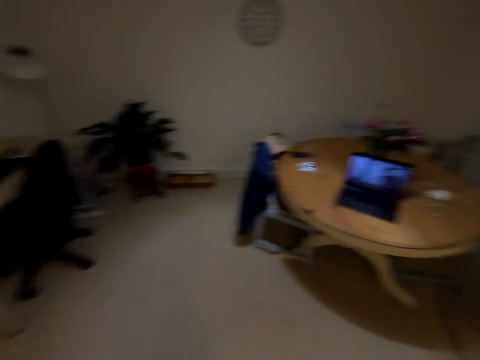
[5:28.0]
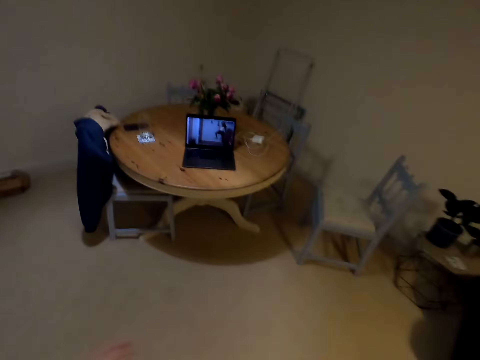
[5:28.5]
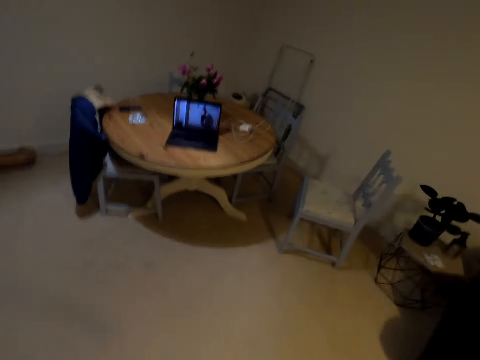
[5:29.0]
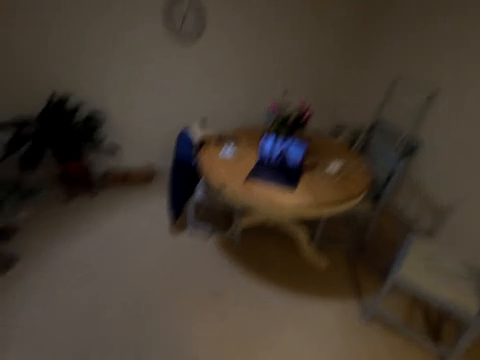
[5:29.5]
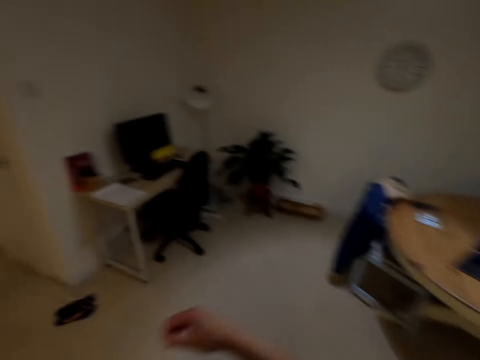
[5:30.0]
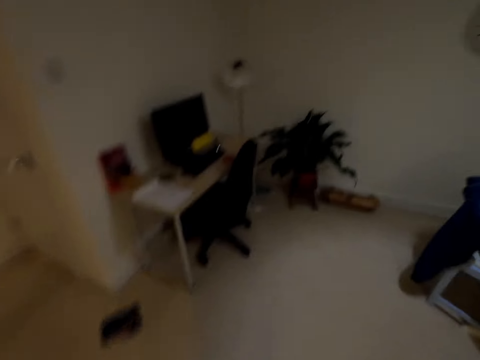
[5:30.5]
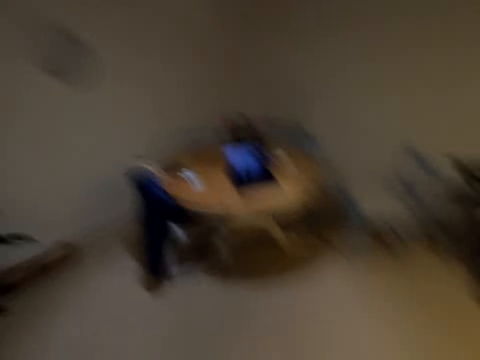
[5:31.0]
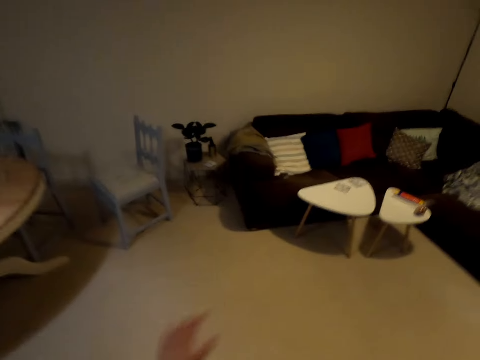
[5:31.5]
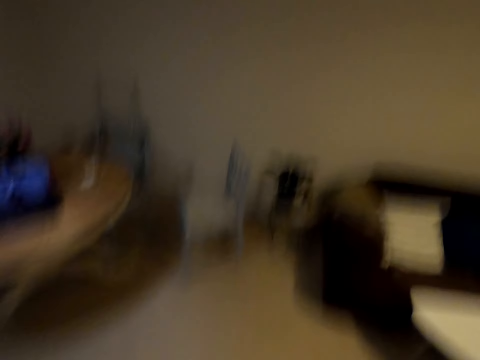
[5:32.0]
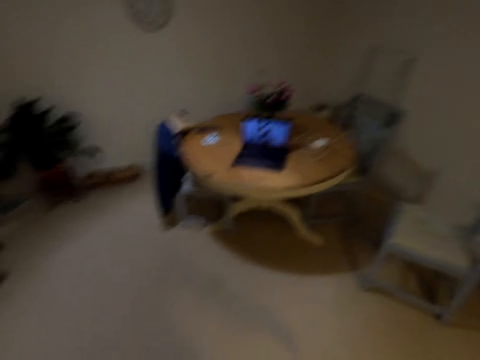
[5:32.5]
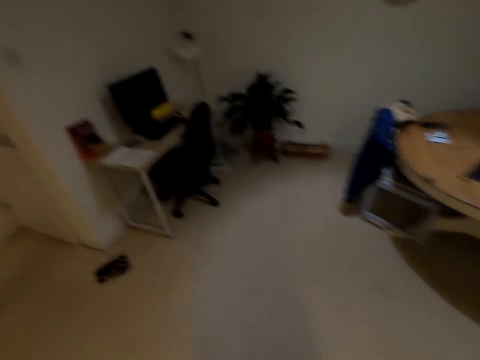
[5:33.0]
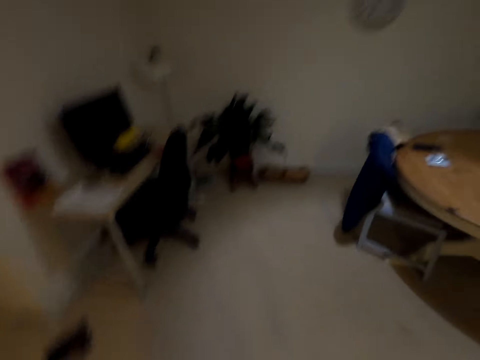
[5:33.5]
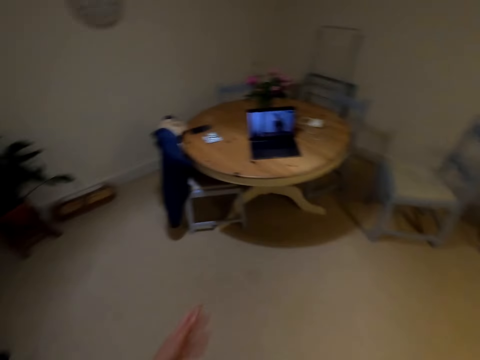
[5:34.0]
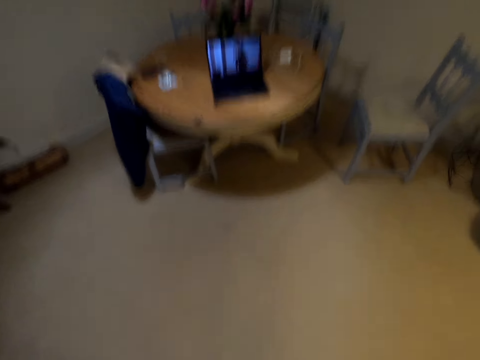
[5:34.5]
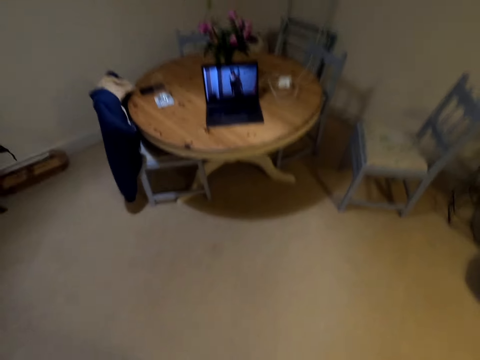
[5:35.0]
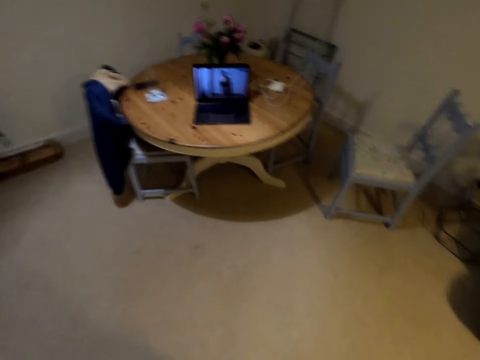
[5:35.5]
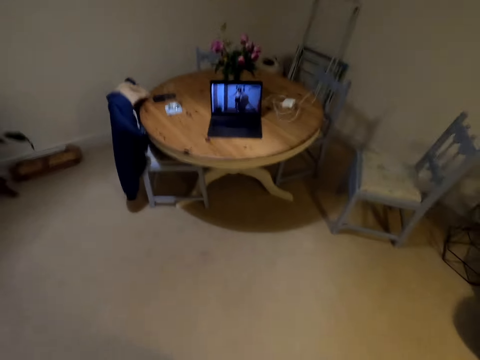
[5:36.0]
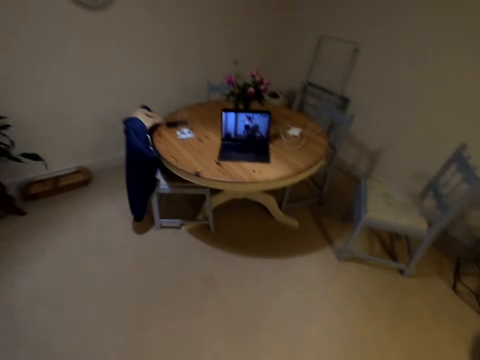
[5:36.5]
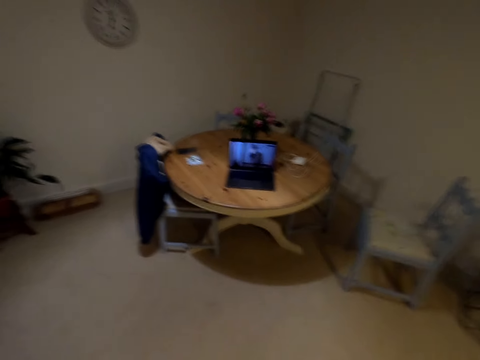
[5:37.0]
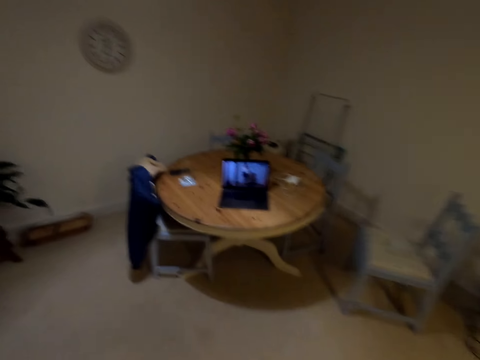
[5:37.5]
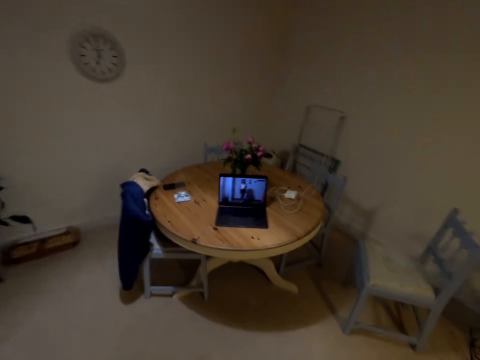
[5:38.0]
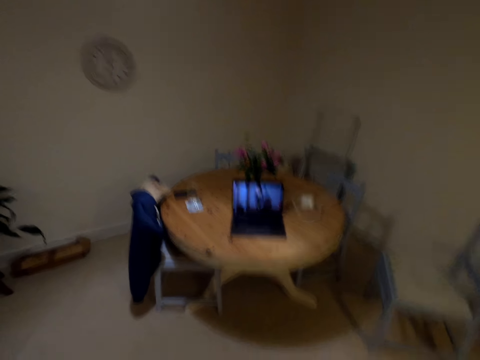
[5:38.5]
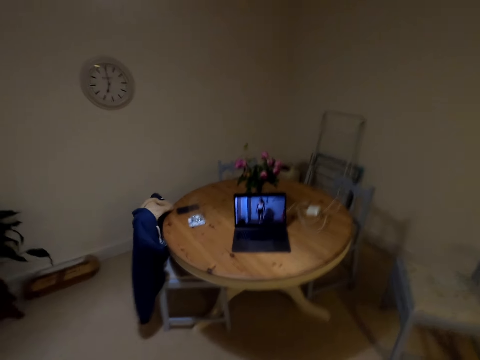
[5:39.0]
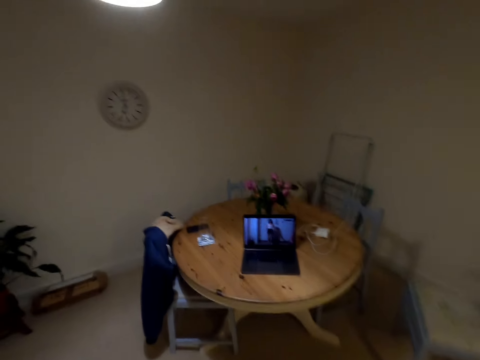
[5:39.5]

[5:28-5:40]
The camera wearer moves their hand. They look around. They move their hand. They move around. They move their hand. They look around.

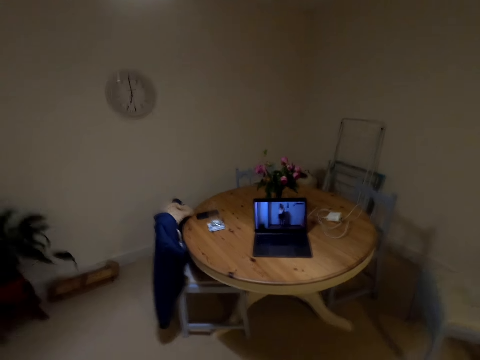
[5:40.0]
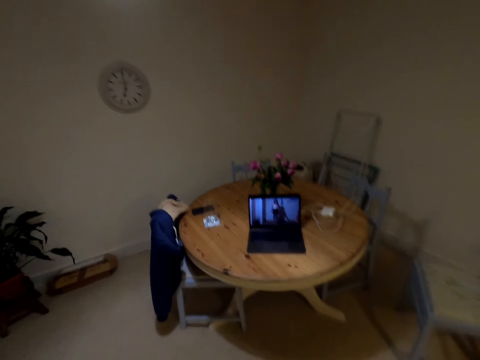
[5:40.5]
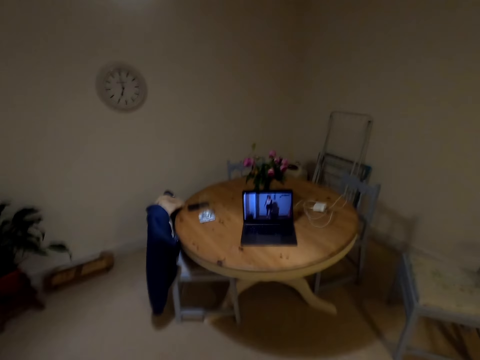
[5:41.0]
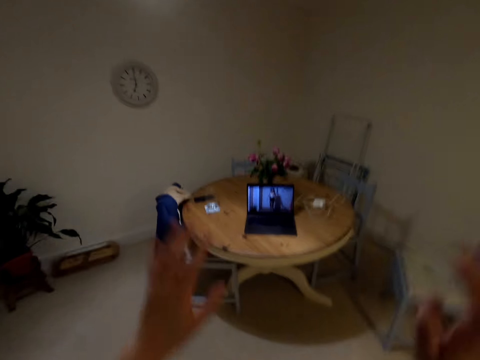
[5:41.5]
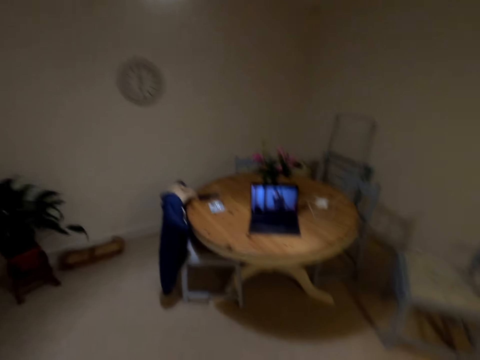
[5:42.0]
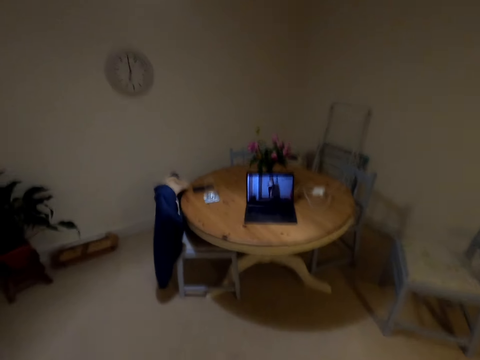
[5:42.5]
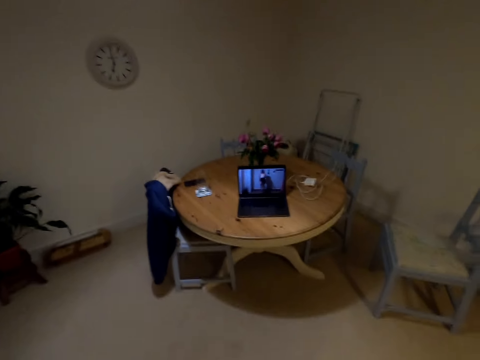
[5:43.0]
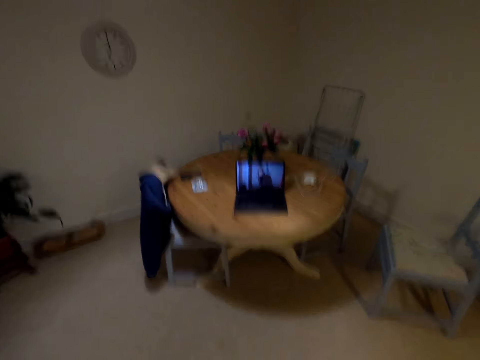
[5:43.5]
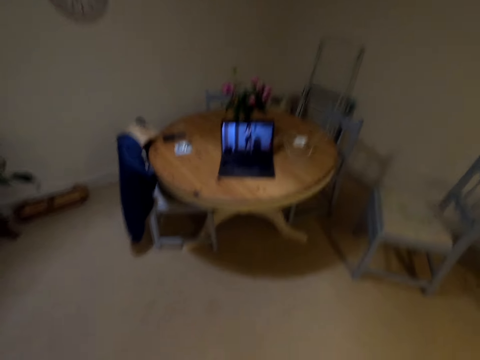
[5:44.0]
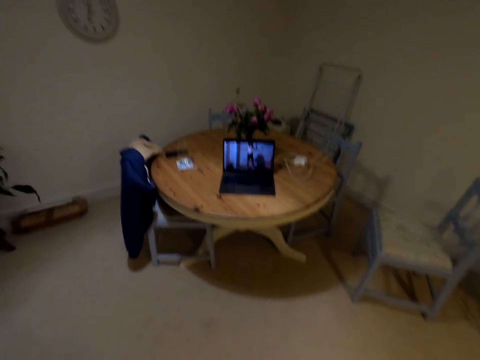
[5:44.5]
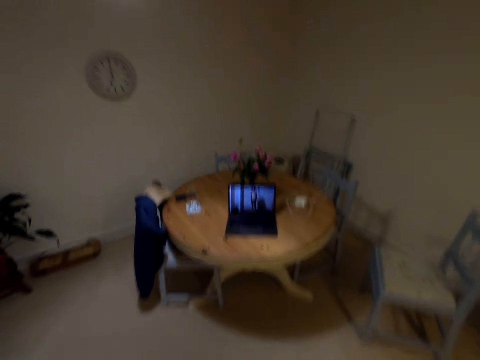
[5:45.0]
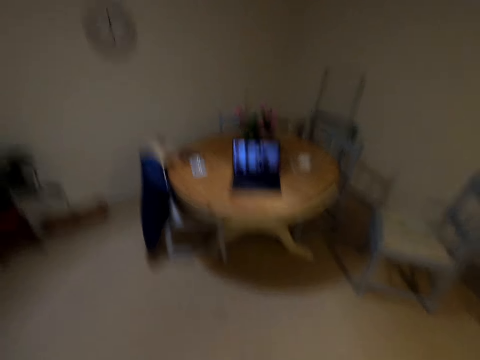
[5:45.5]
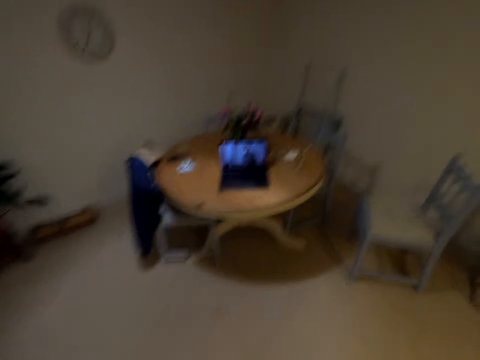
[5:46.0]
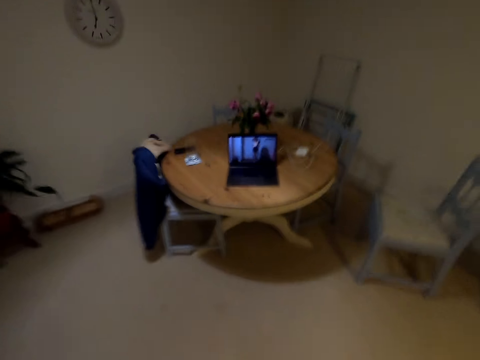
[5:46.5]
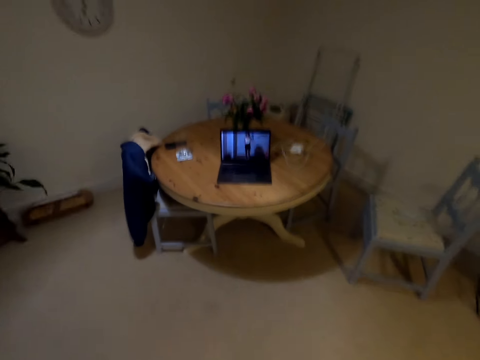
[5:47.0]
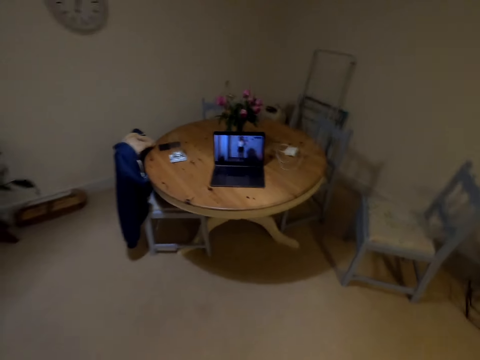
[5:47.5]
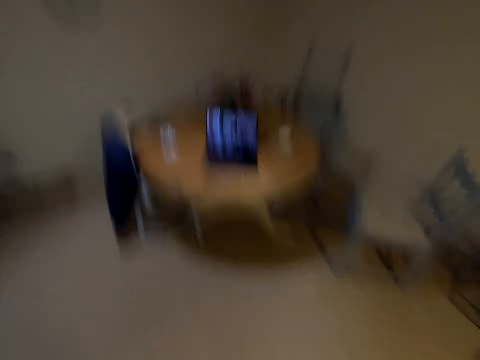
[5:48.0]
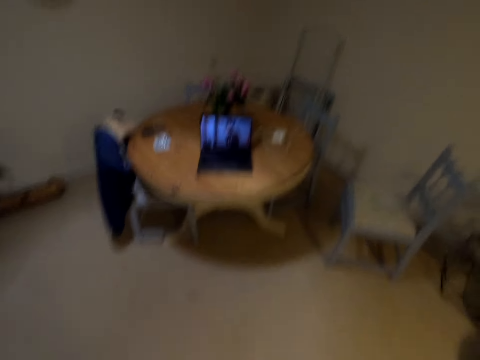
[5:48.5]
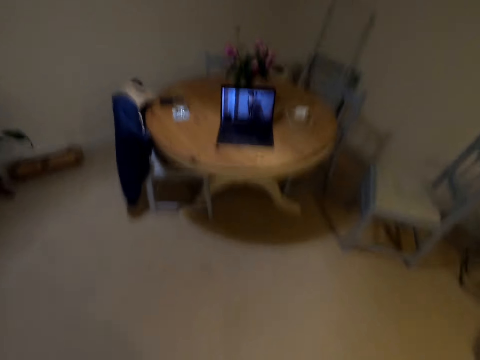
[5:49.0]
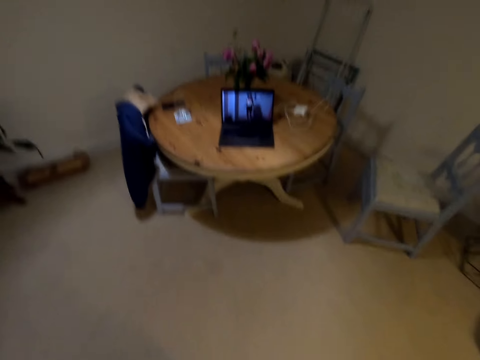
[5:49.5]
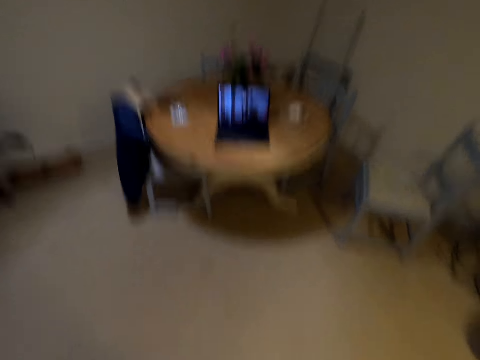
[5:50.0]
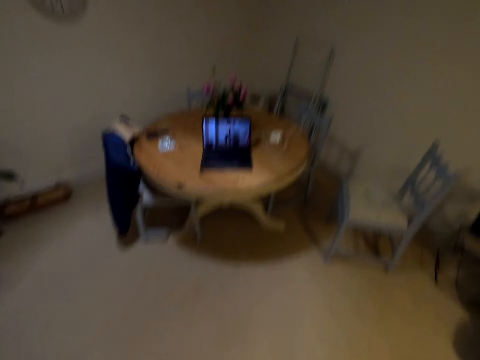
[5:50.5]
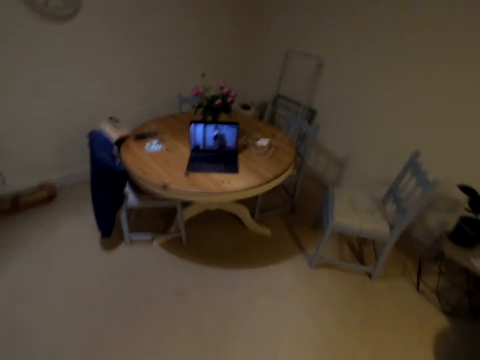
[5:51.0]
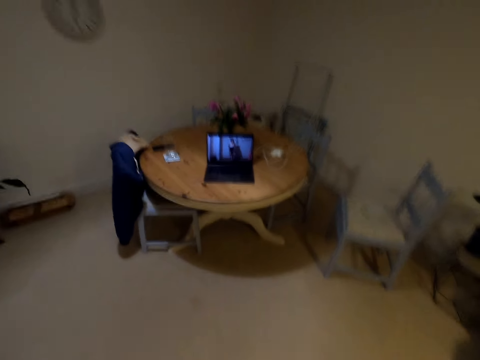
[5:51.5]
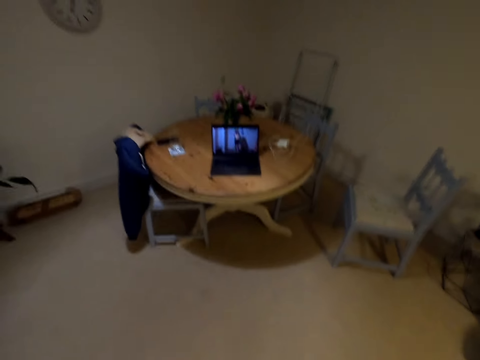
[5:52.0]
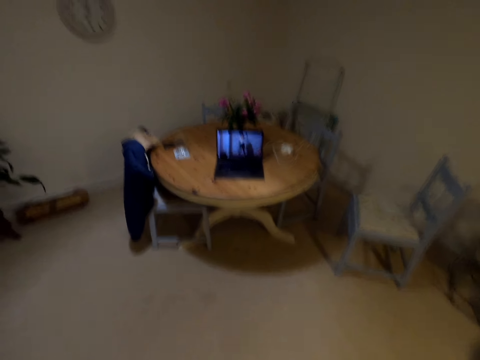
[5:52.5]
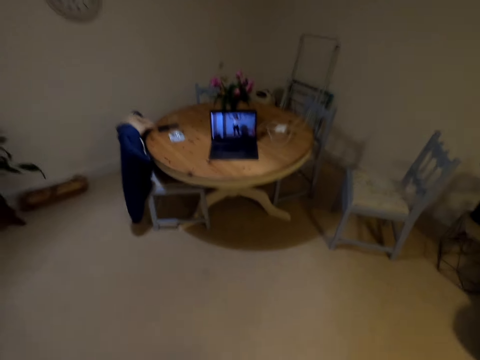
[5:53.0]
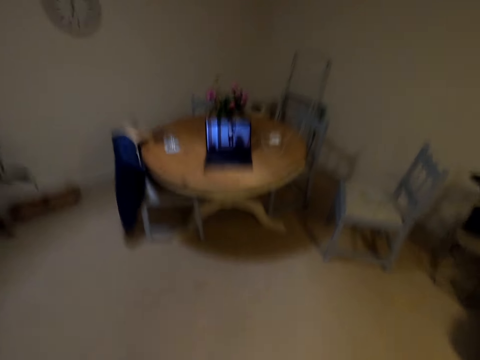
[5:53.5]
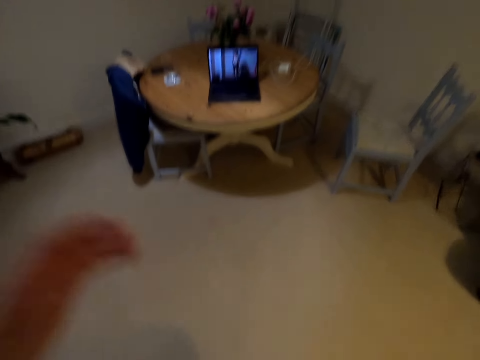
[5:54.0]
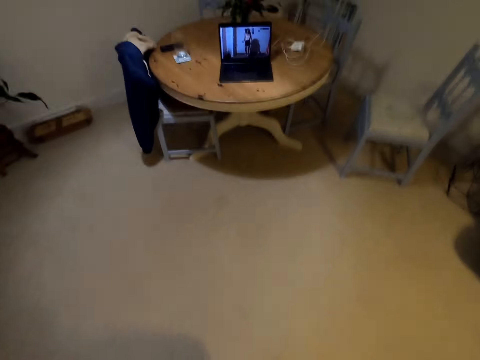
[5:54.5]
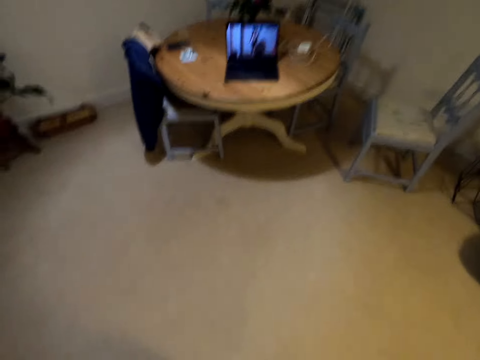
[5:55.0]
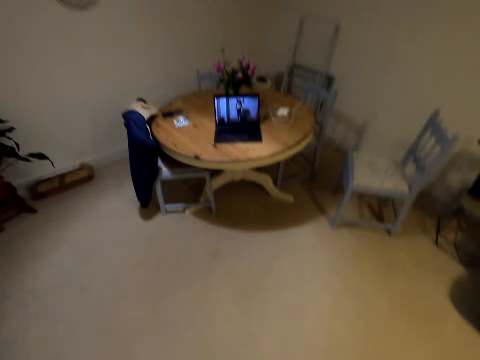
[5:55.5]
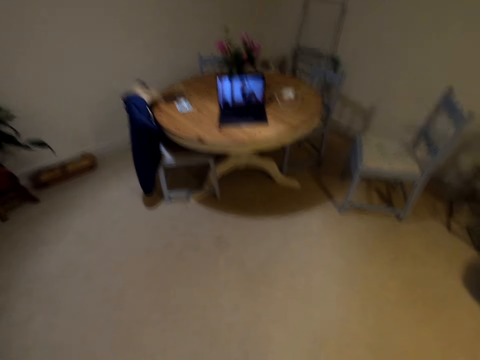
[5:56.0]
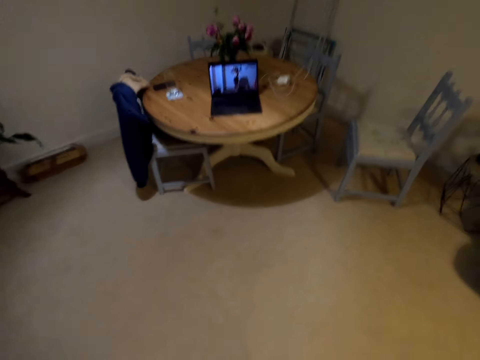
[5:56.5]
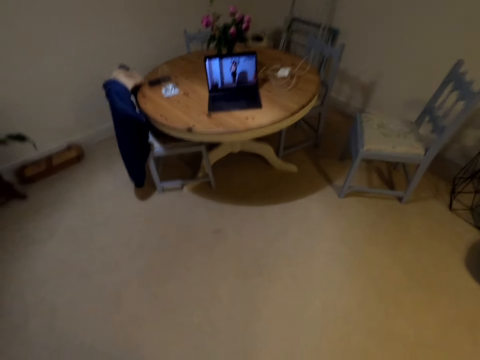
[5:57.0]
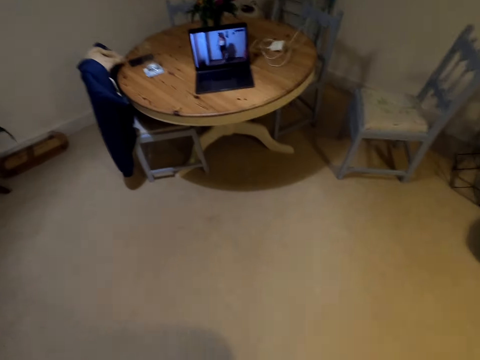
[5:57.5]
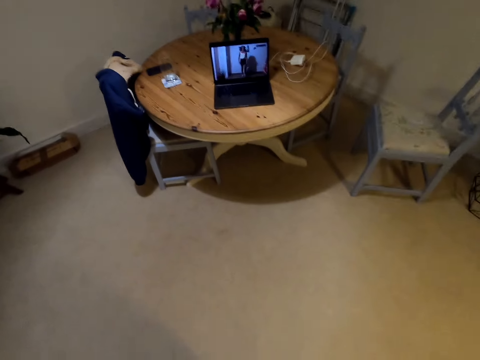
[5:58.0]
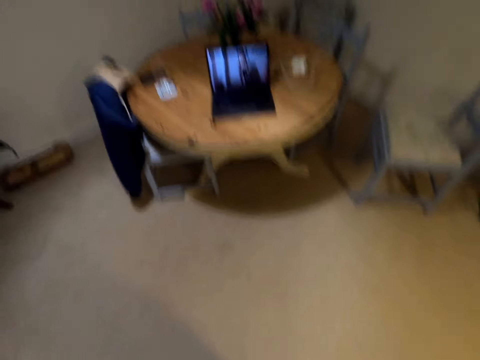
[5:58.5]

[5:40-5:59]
The camera wearer lifts their hands. They look around. They move their hand. They look around.
